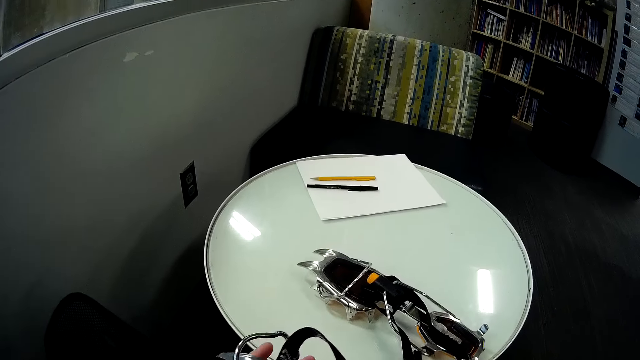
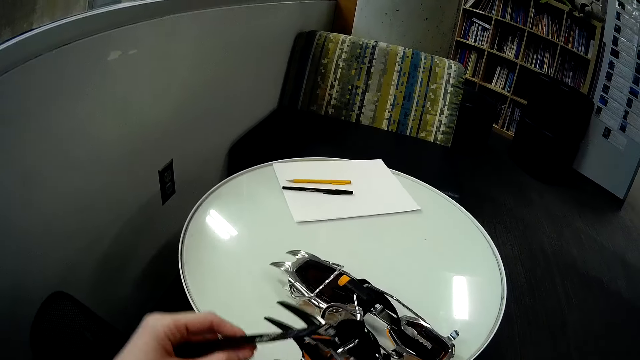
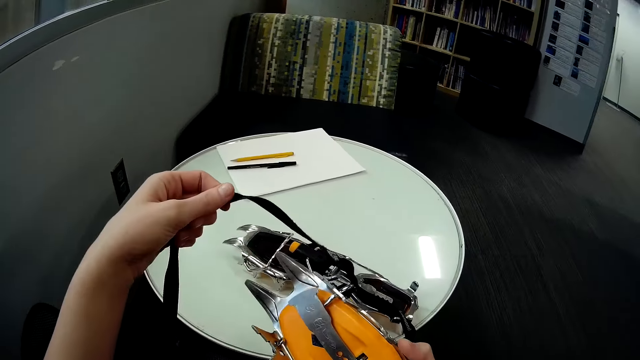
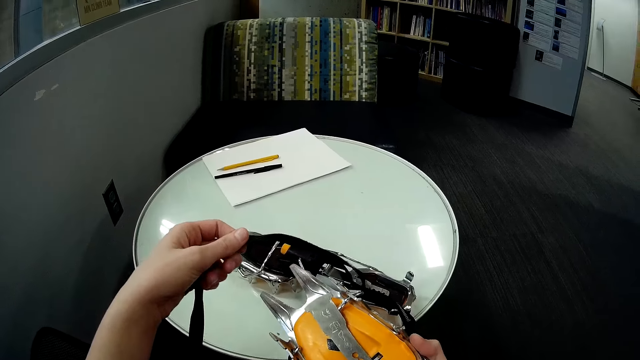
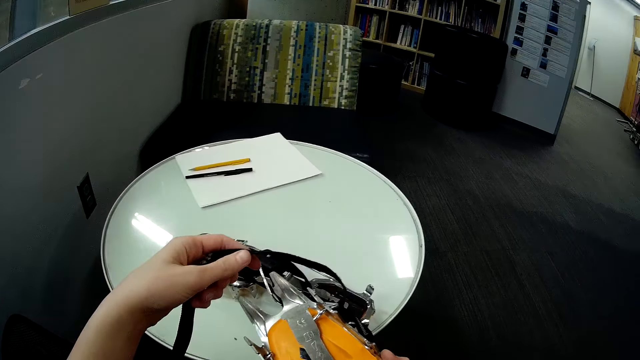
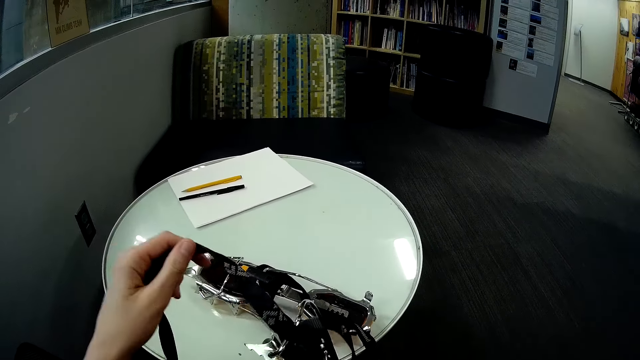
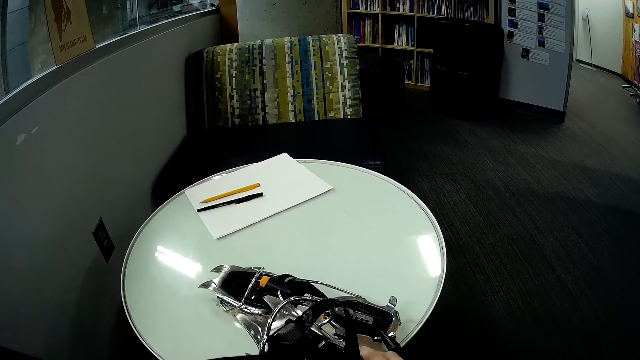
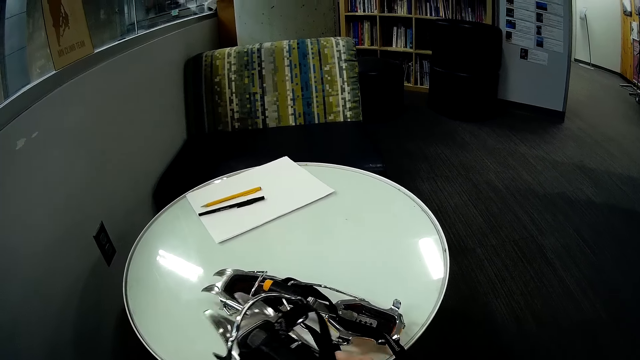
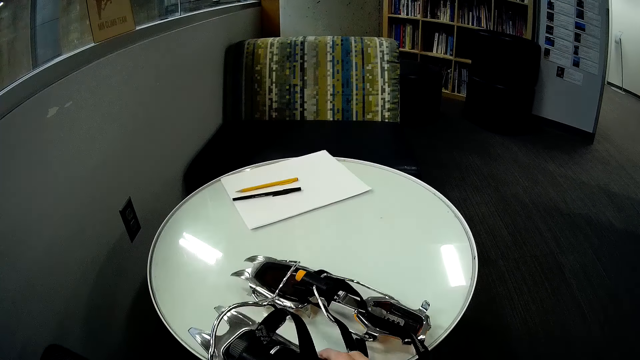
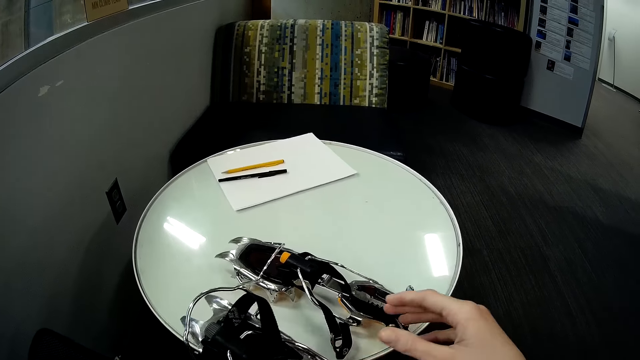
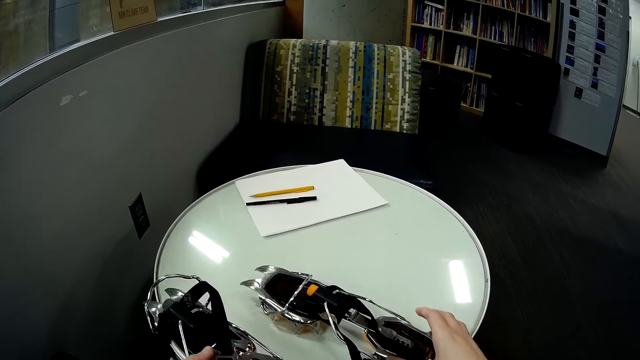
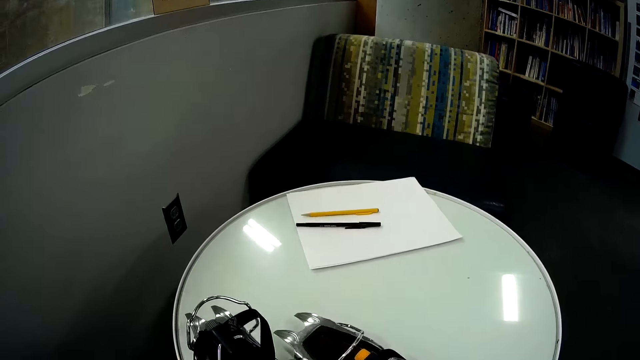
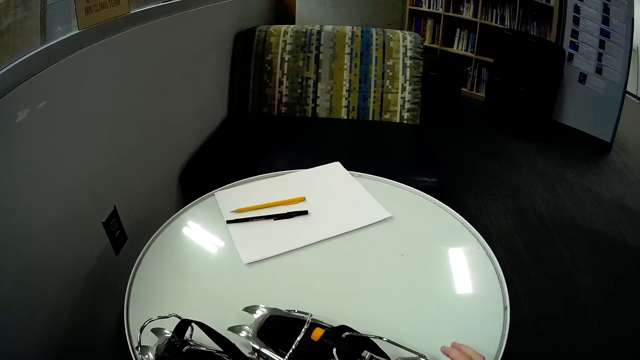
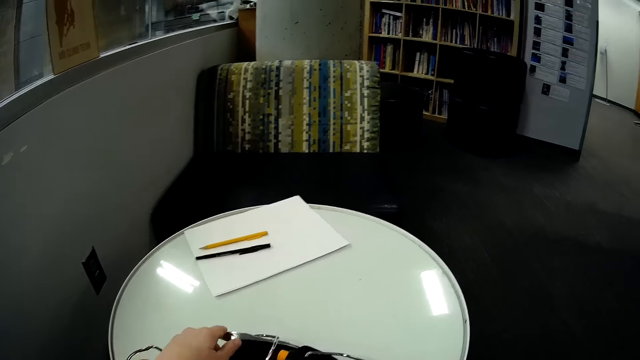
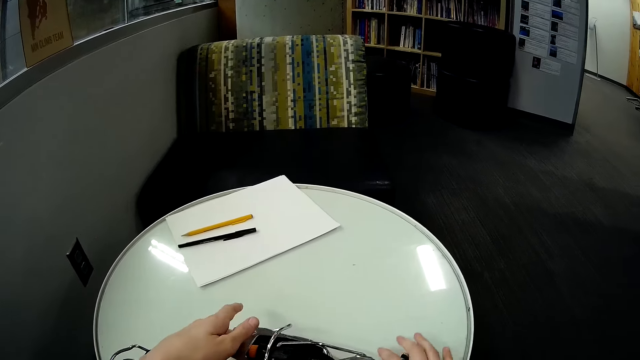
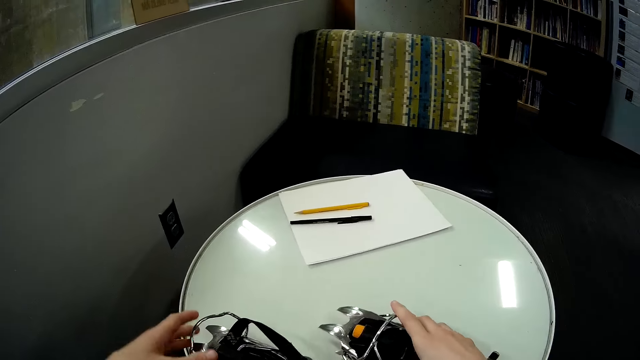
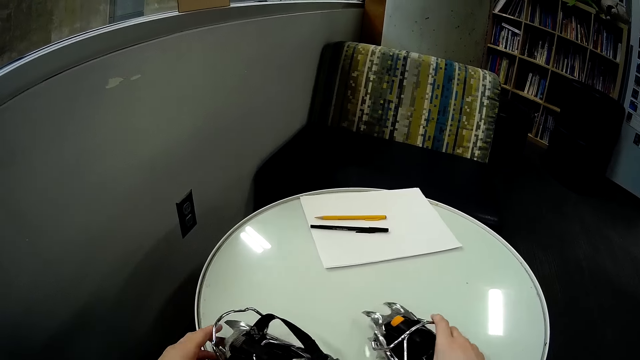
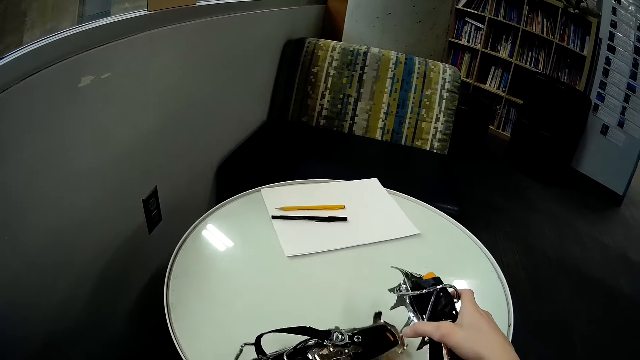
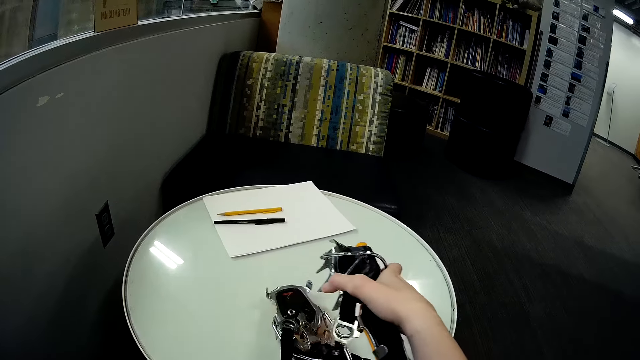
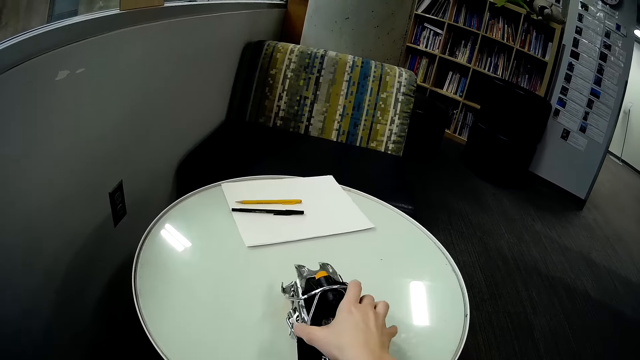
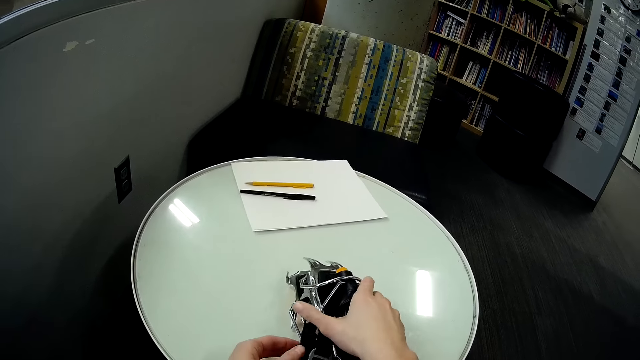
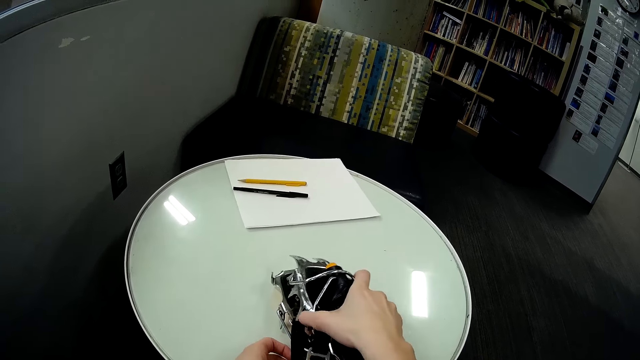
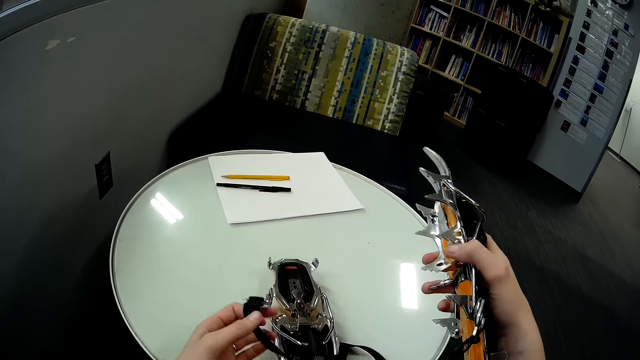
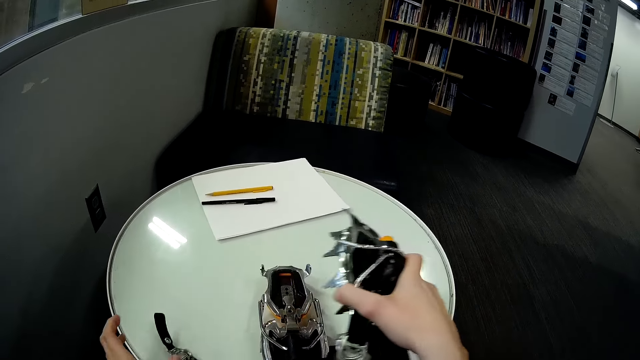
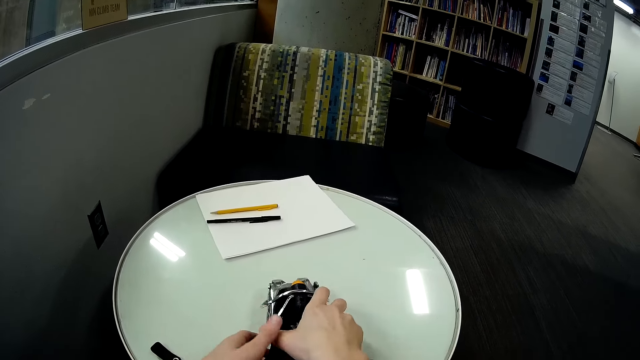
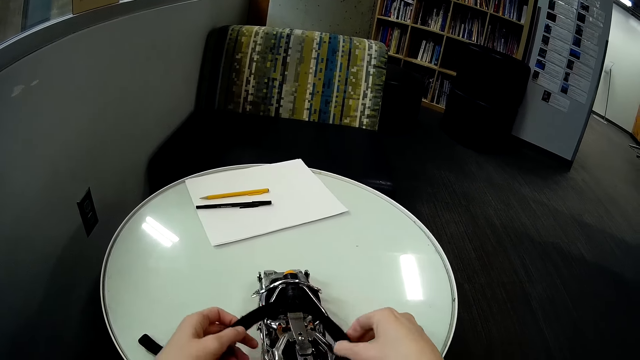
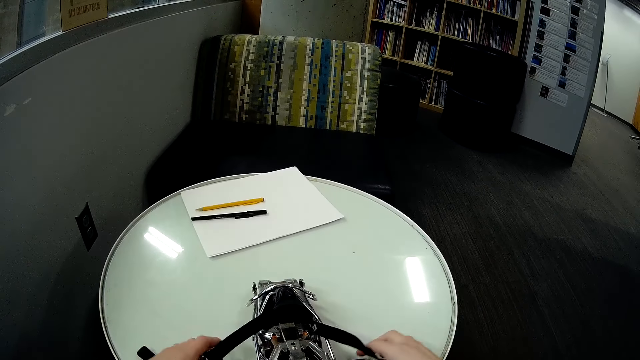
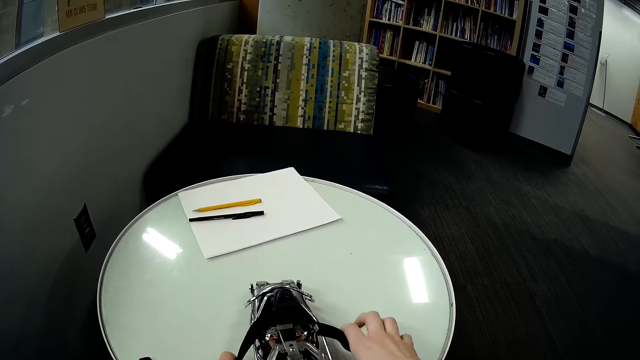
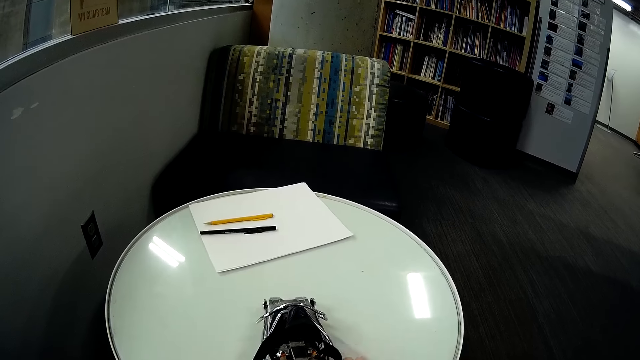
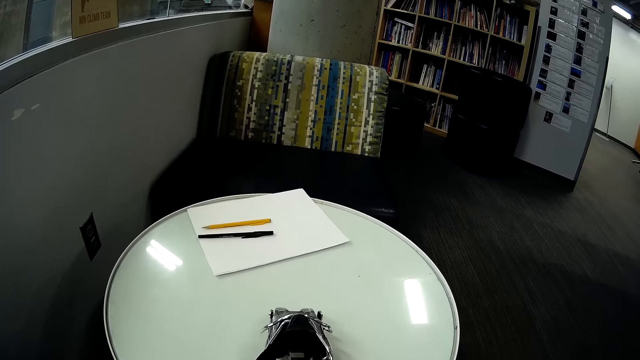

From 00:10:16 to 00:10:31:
The camera wearer brings out another ski binding from the bag. They hold the toe binding straps, put the crampon on the table, and touch the ski bindings on the table. They pick up the crampon and put one ski binding on another. They lift a ski binding off the other and put one ski binding on another. They straighten the toe binding straps of the crampon.

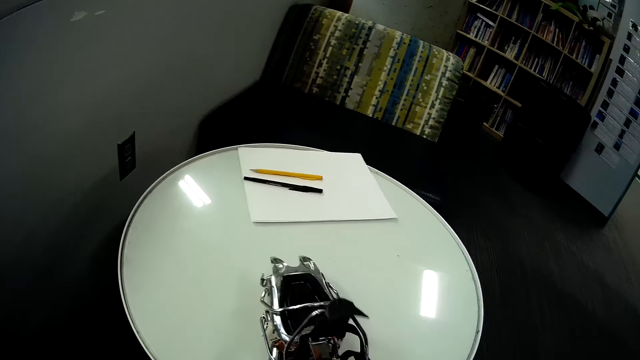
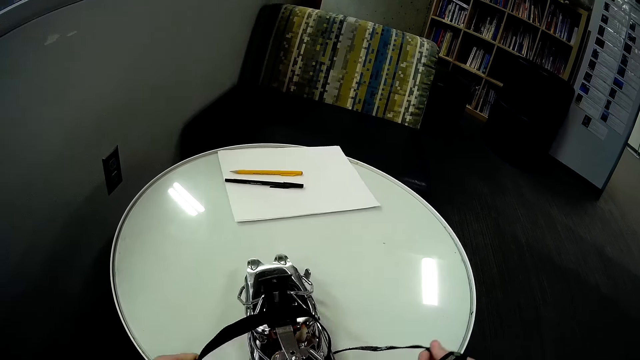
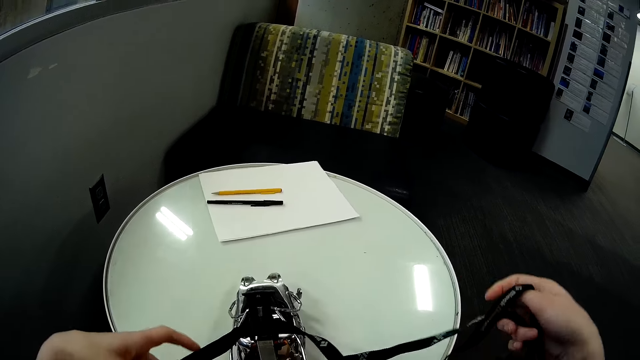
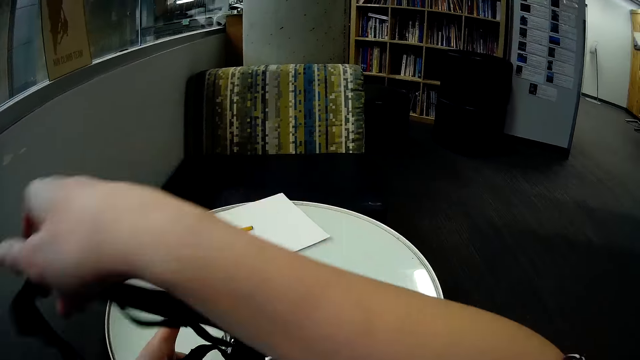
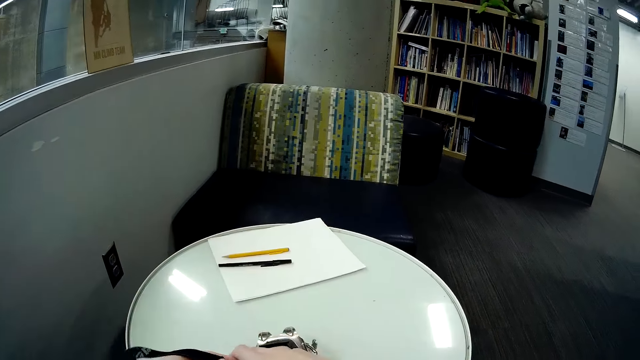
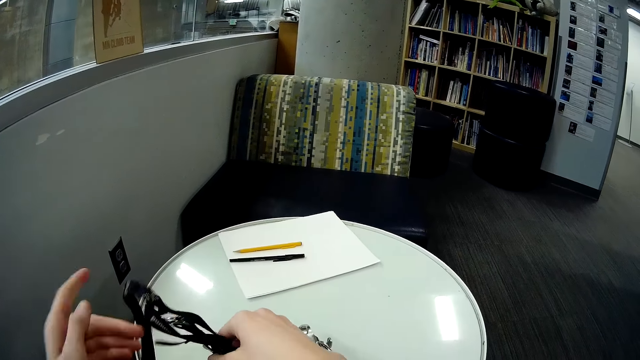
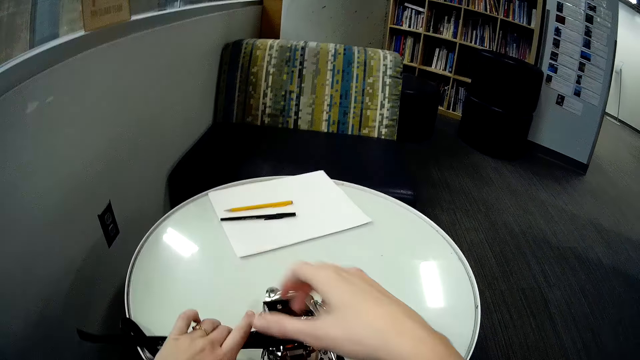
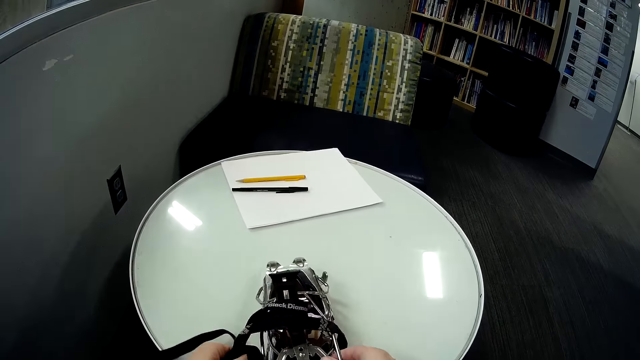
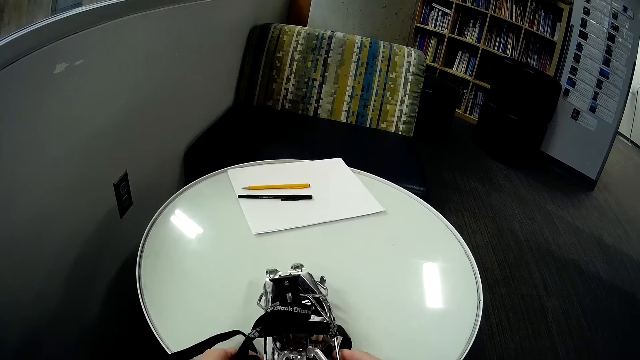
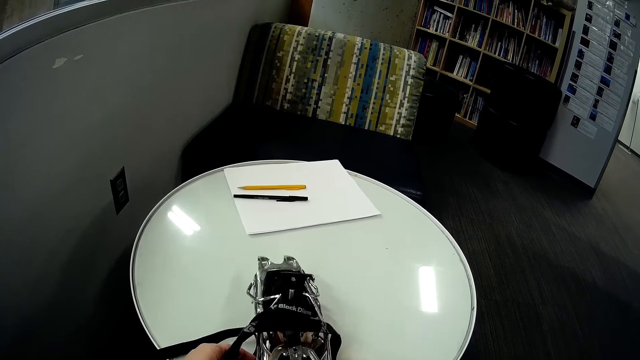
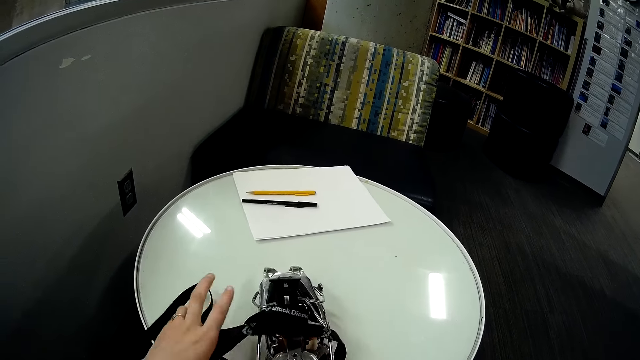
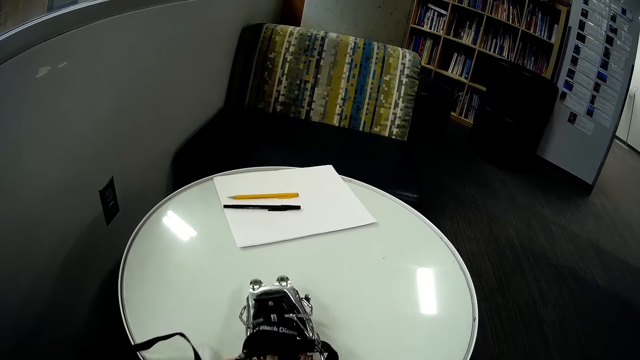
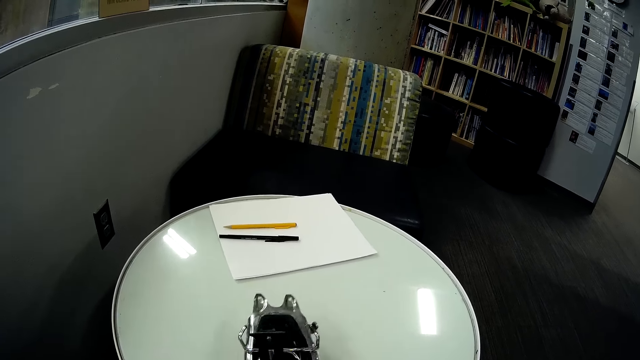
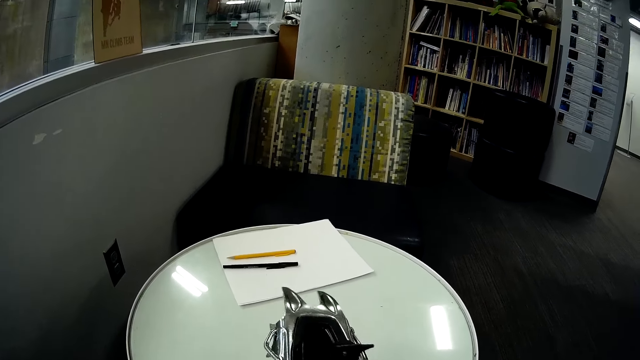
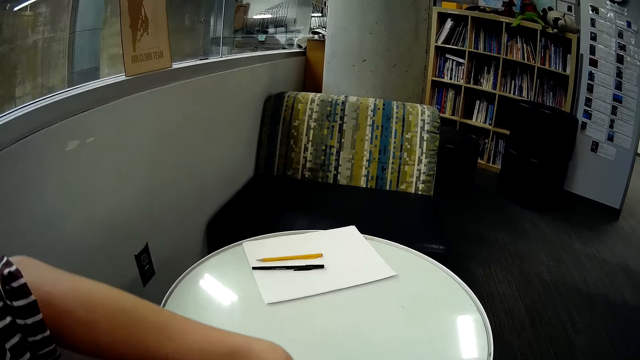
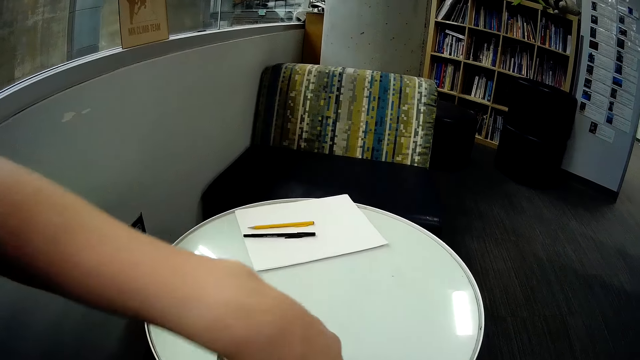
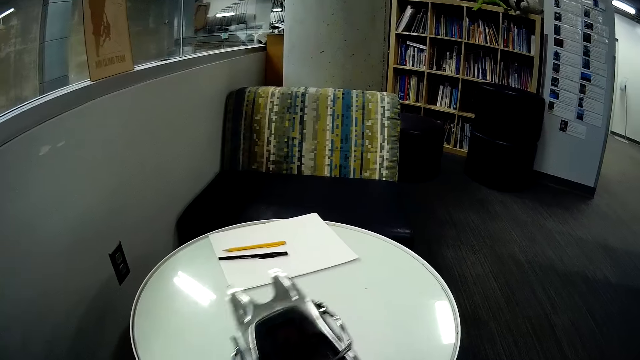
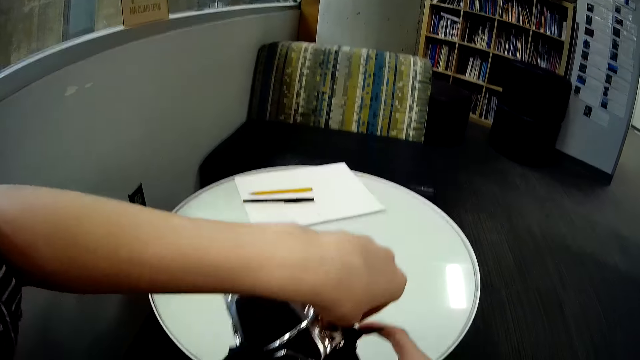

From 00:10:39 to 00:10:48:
The camera wearer ties the ski bindings together with its rope. They lift the ski bindings off the table. They tie the crampons with the toe binding straps.
